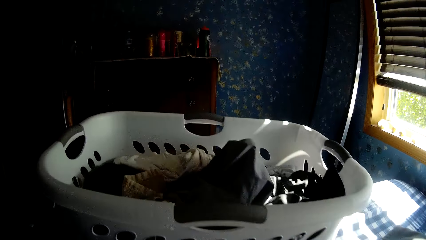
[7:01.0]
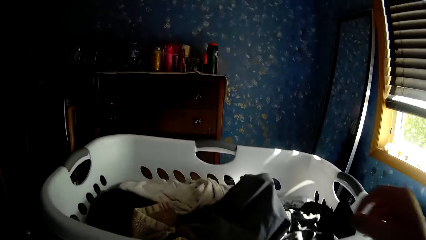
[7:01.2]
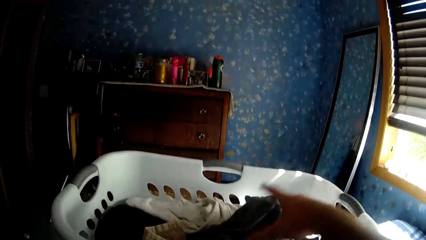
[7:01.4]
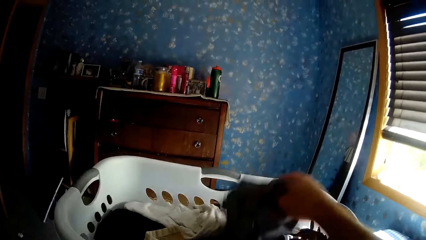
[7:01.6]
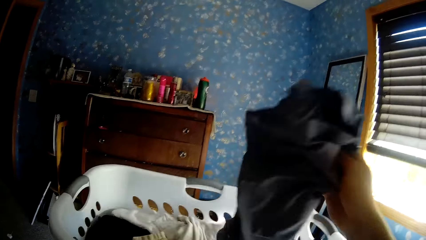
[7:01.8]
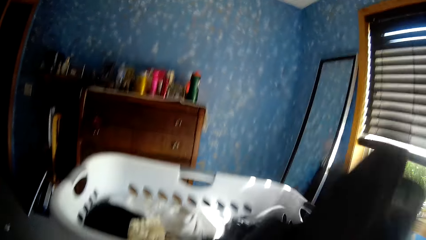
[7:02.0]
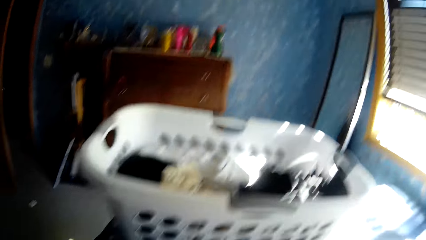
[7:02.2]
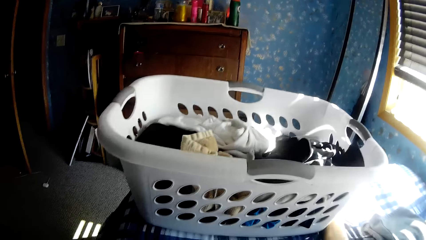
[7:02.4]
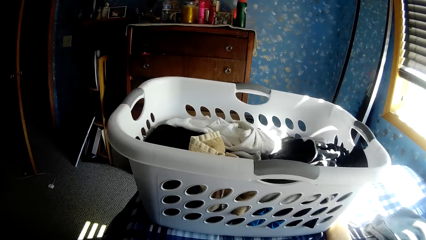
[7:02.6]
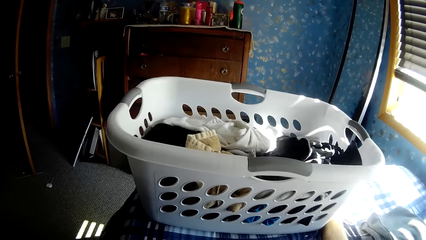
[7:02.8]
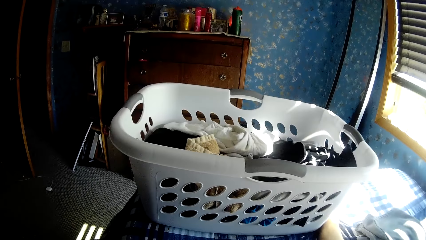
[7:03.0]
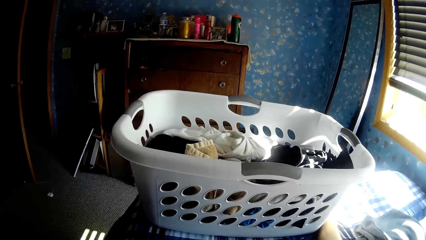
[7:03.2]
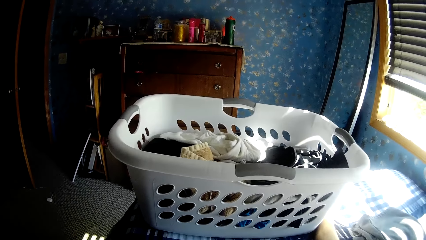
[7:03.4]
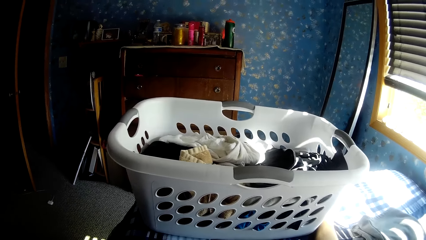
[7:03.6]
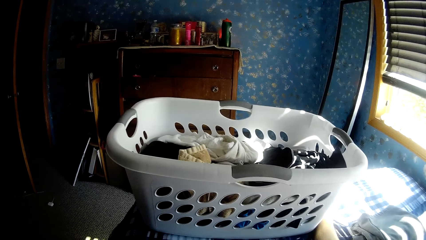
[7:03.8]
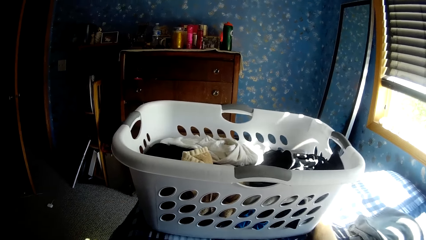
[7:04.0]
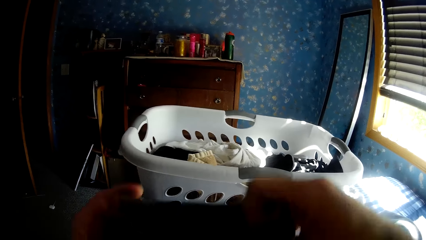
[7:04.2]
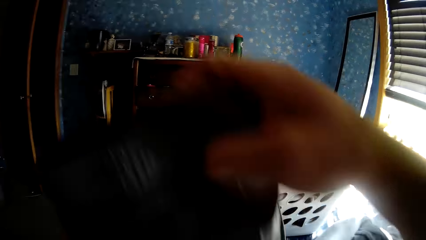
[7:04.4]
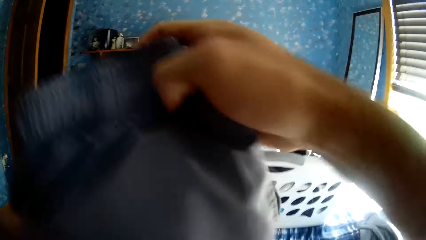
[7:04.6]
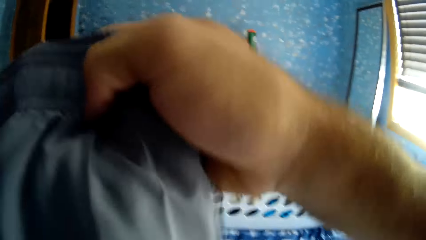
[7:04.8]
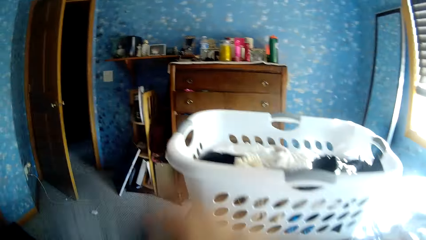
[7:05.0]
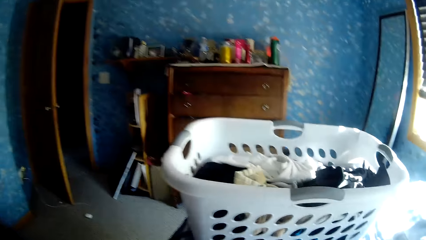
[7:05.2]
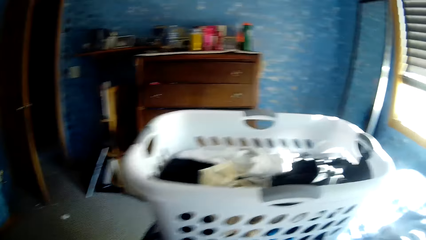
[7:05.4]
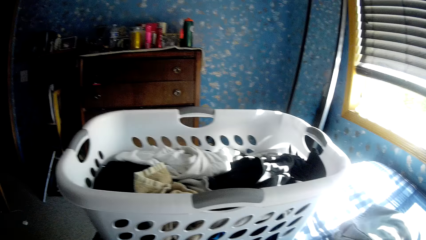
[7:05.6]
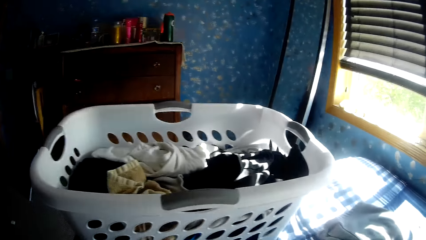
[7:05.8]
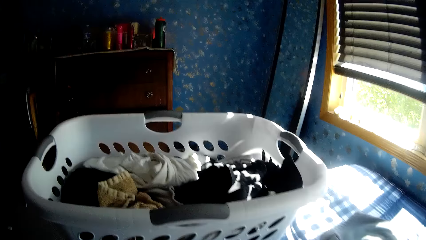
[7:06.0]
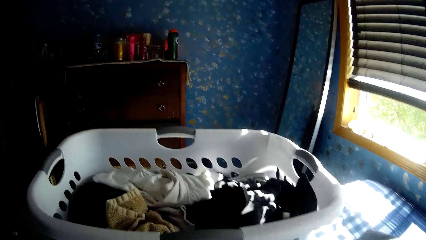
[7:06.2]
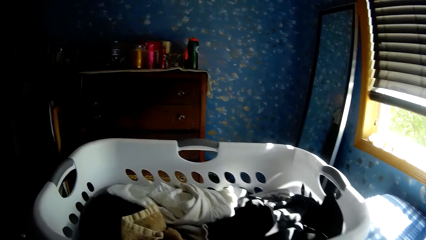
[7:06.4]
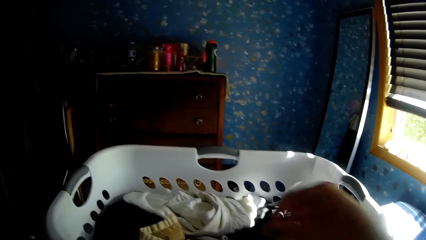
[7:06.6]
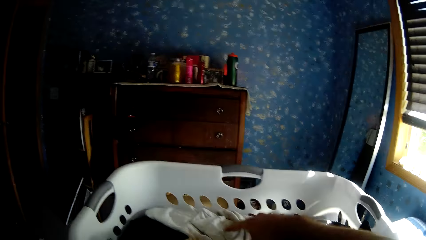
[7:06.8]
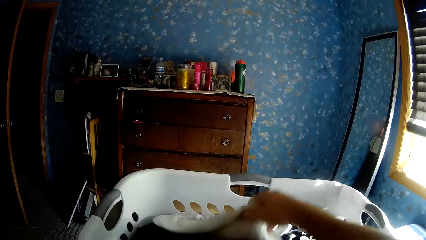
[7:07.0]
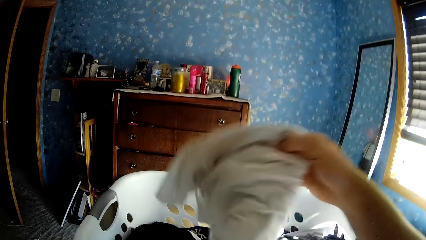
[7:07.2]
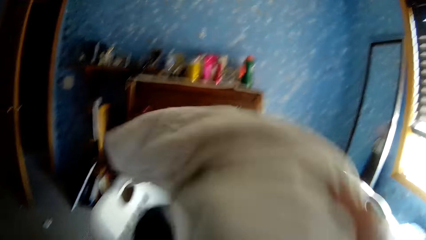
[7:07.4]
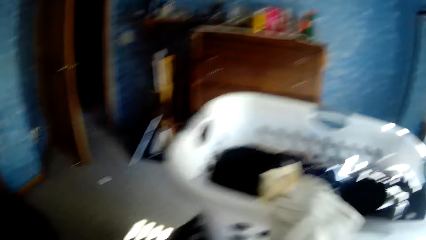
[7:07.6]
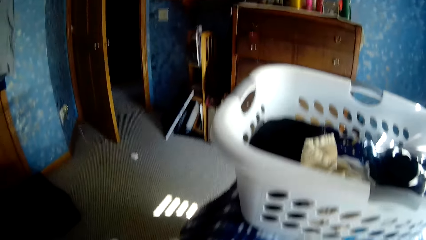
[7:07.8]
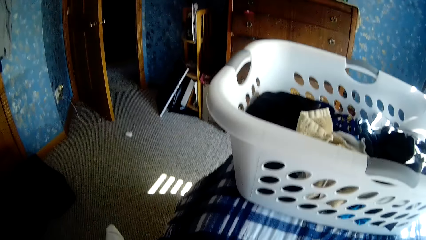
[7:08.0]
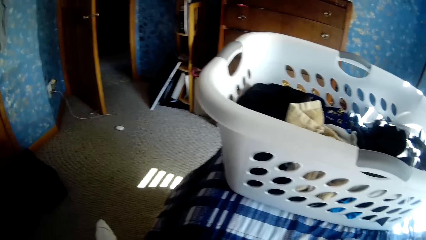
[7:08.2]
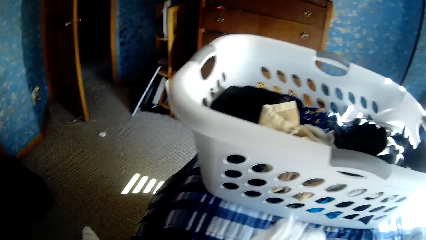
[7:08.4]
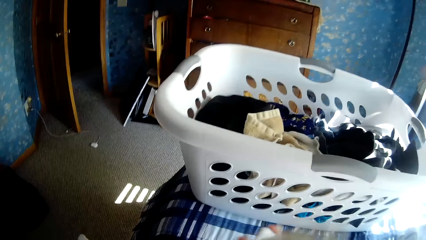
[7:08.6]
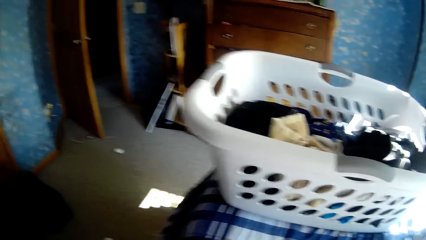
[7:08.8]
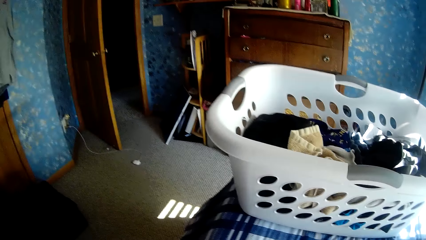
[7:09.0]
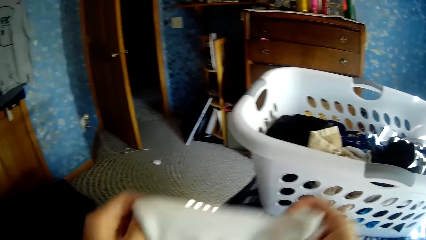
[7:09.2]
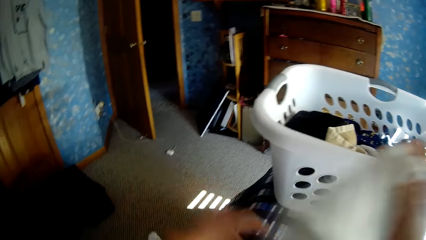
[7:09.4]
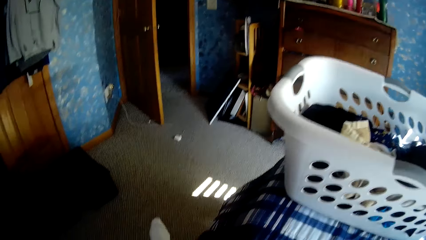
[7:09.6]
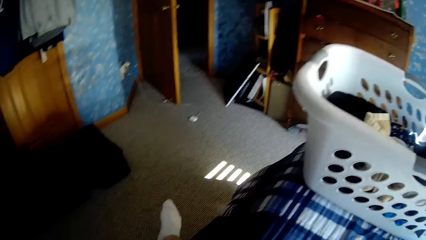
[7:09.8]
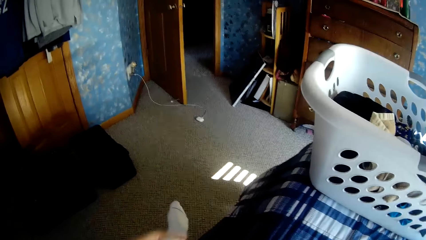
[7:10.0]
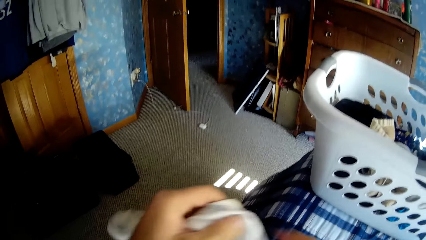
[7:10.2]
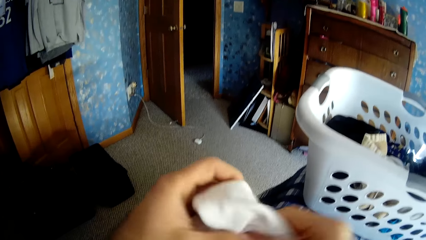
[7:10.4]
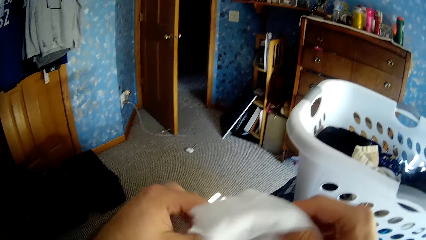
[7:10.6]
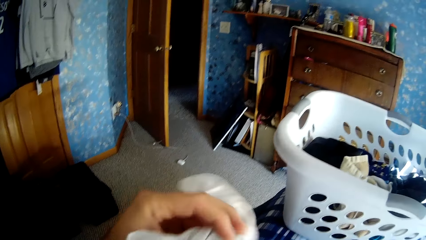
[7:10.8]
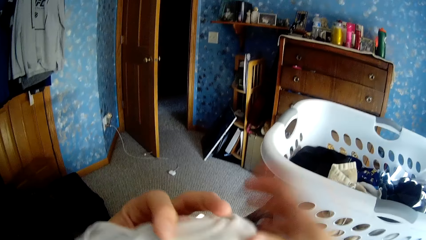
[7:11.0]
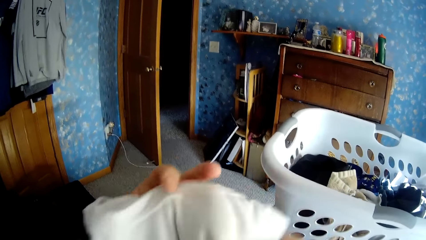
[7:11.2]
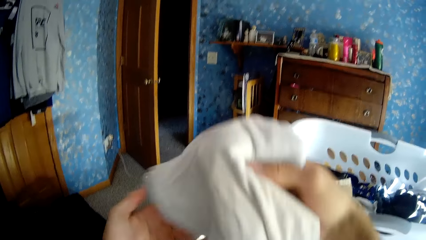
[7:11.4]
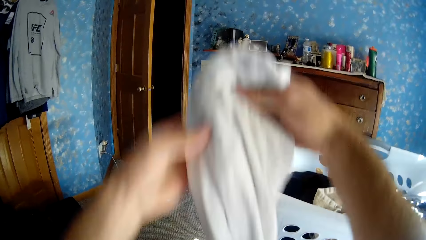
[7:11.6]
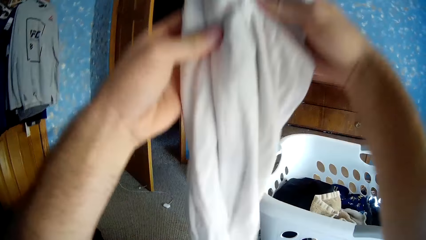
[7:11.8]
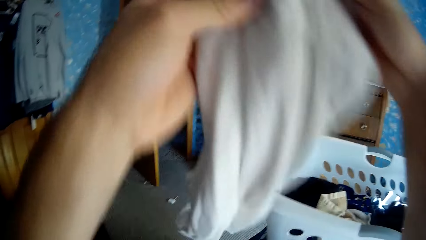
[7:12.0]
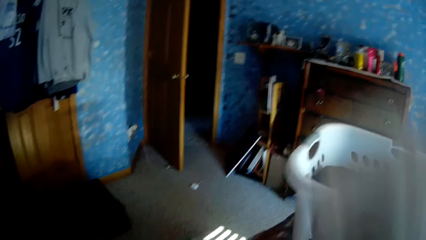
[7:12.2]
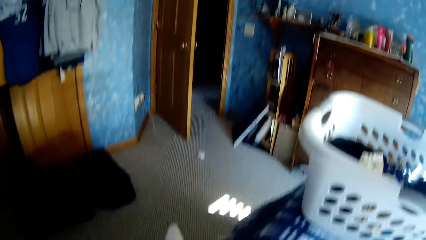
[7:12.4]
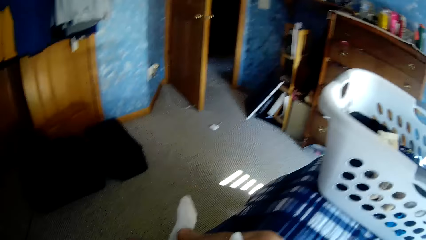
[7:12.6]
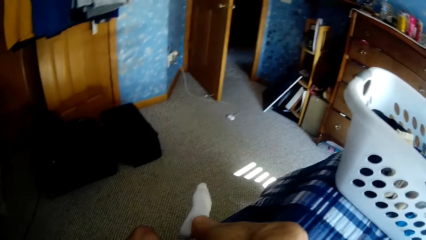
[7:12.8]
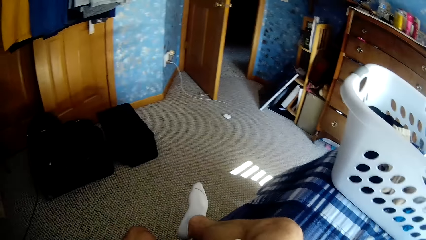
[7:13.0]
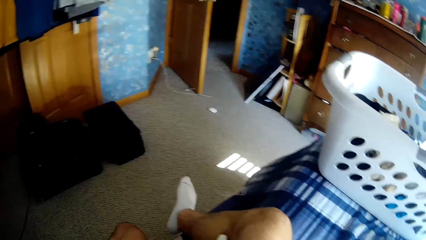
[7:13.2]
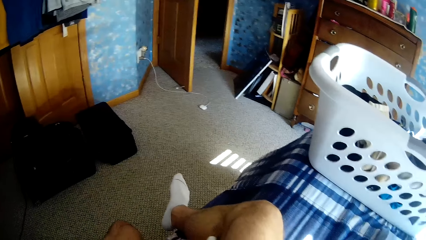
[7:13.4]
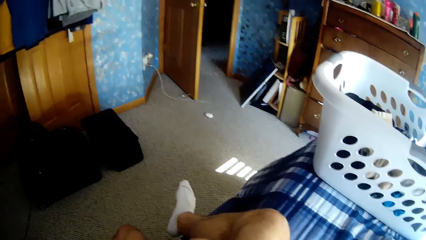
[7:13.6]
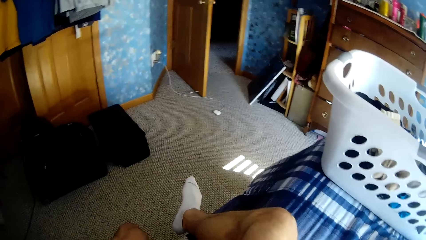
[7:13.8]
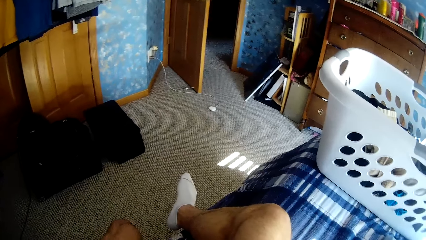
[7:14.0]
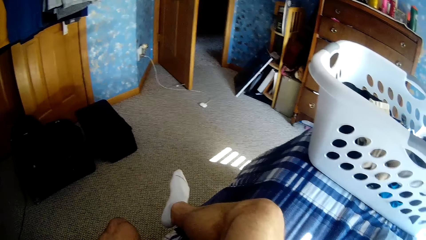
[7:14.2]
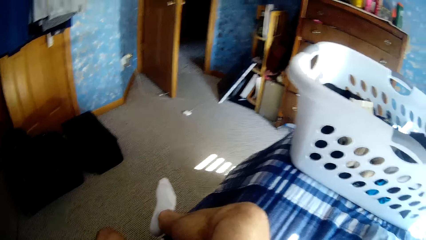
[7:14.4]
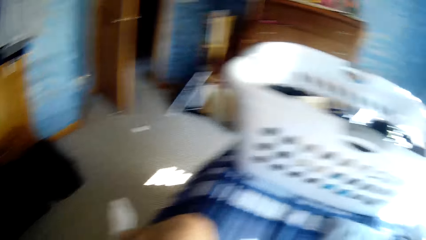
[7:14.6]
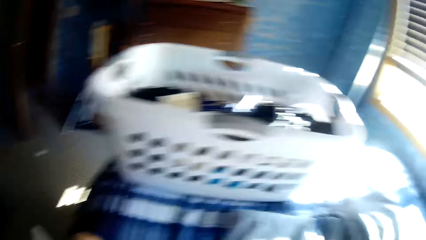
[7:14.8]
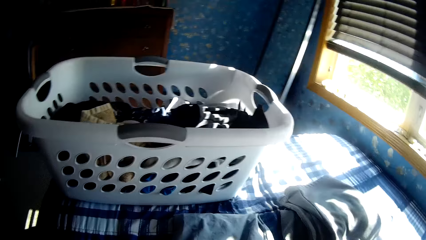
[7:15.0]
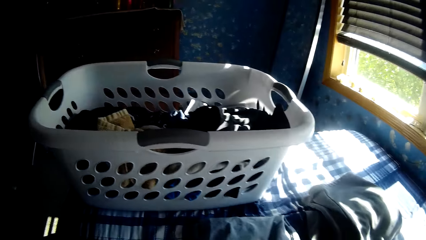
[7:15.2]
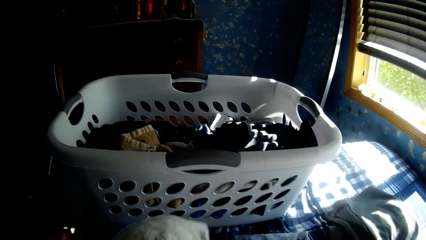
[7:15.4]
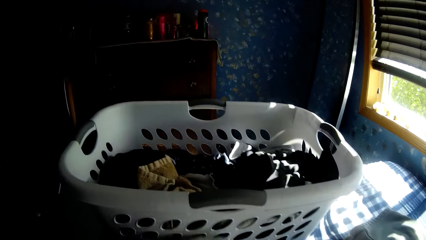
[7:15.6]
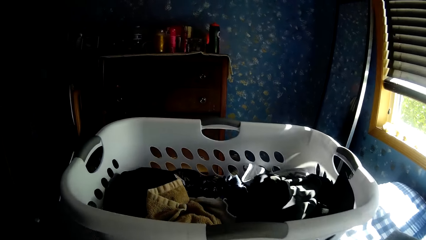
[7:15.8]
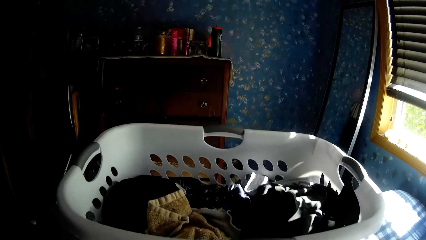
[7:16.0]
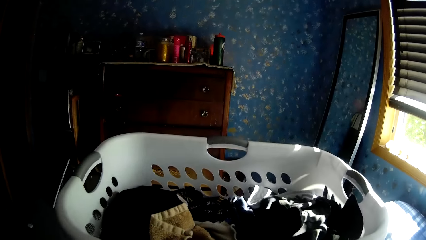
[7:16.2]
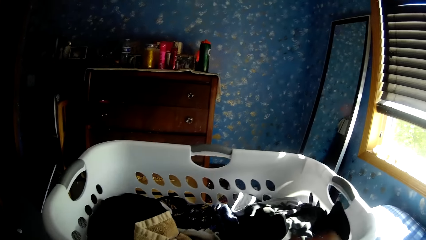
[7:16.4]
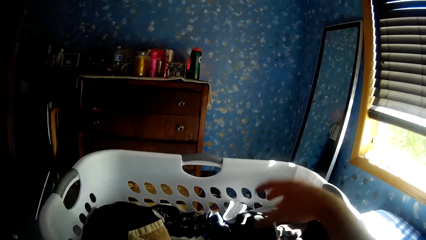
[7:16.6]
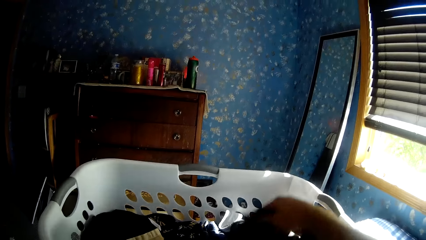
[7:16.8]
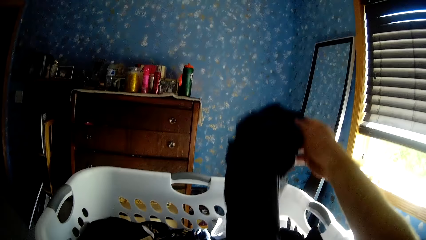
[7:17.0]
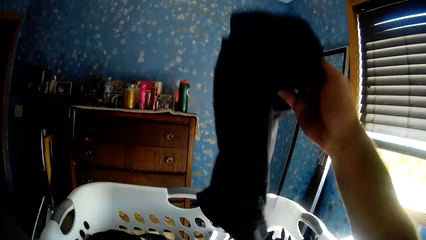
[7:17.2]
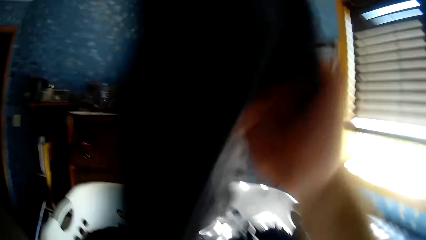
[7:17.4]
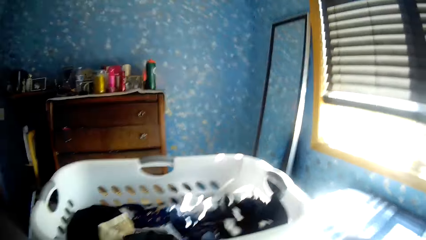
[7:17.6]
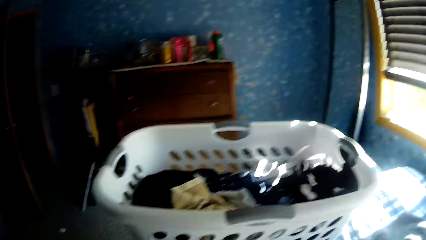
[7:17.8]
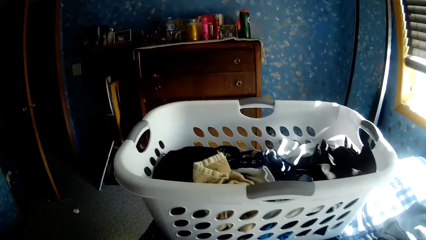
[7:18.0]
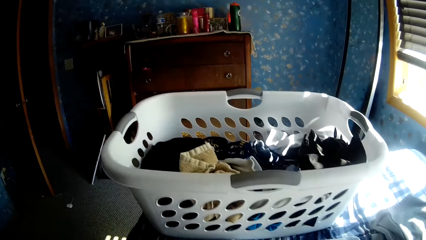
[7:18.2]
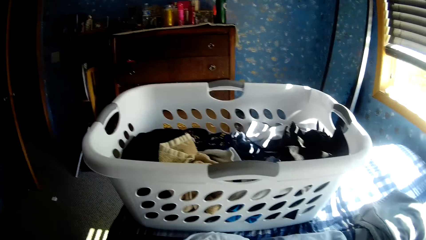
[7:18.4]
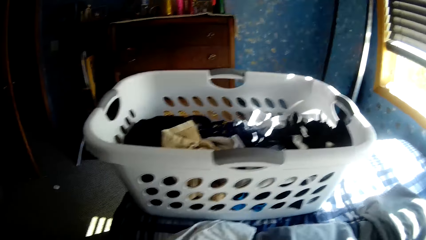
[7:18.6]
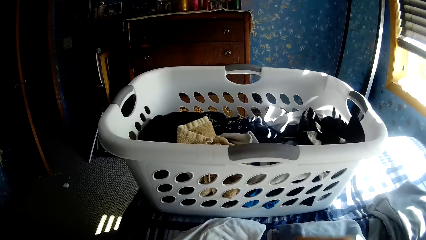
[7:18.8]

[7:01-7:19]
The camera wearer picks up a second cloth in the laundry basket with his right hand. He folds the cloth with his hands. He picks up a white cloth in the laundry basket with his right hand. He folds the white cloth with his hands. He picks up a black trouser in the laundry basket with his right hand.
